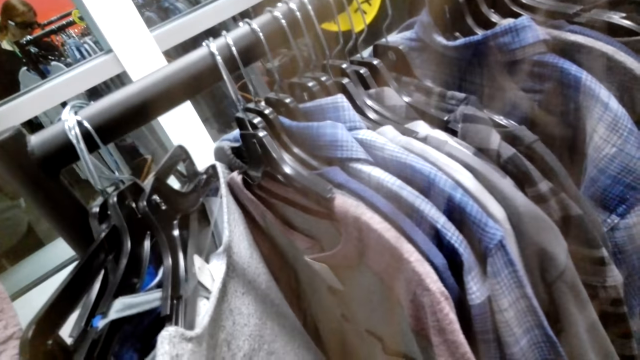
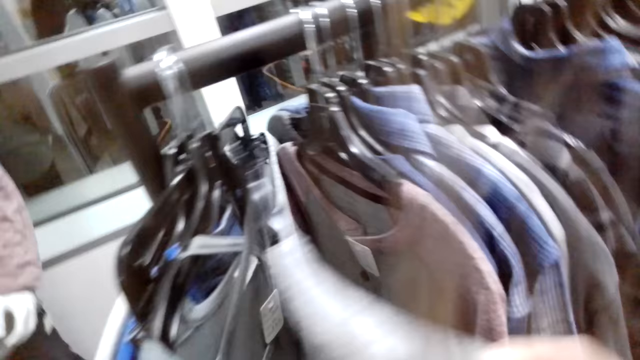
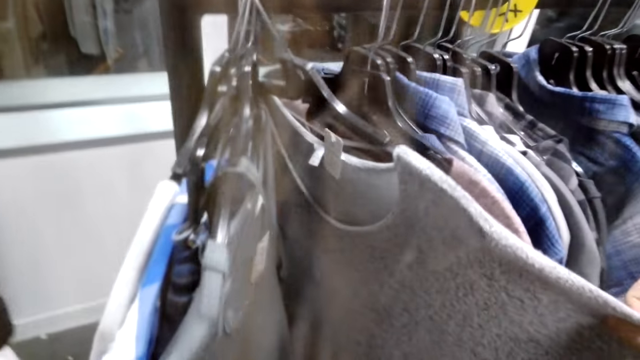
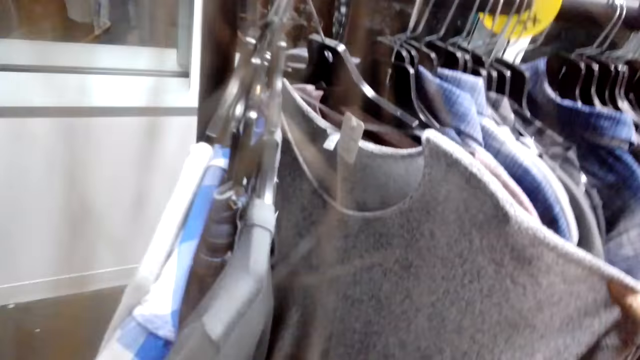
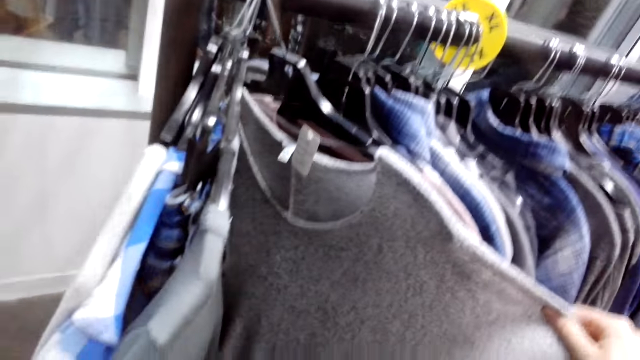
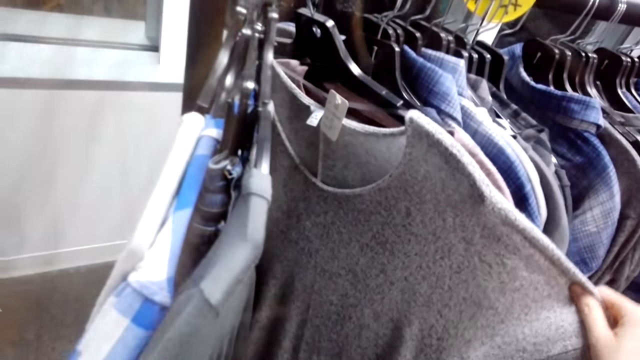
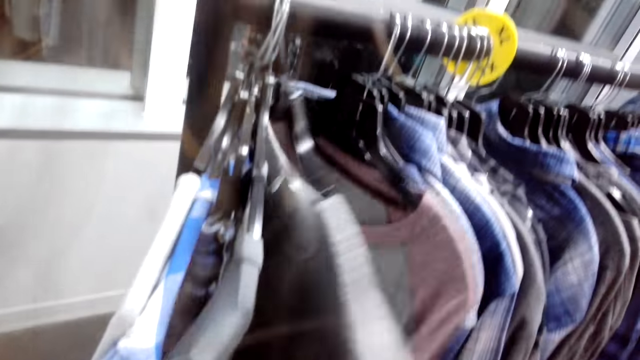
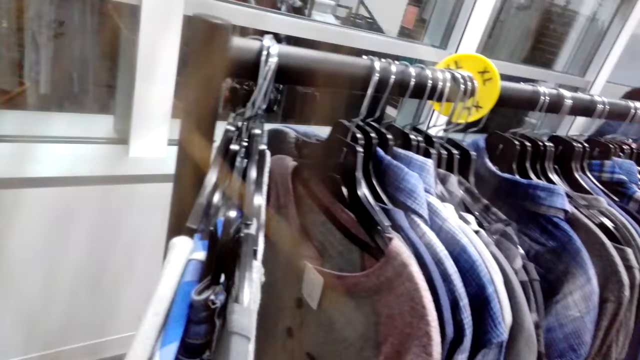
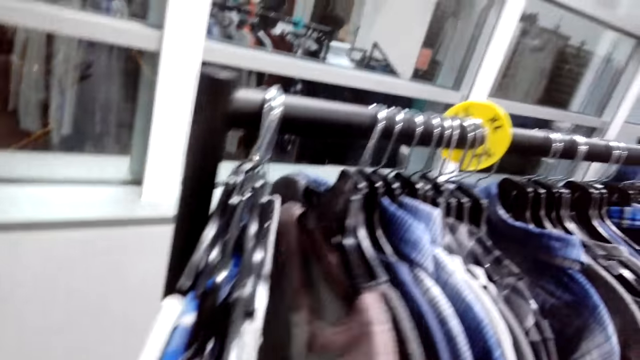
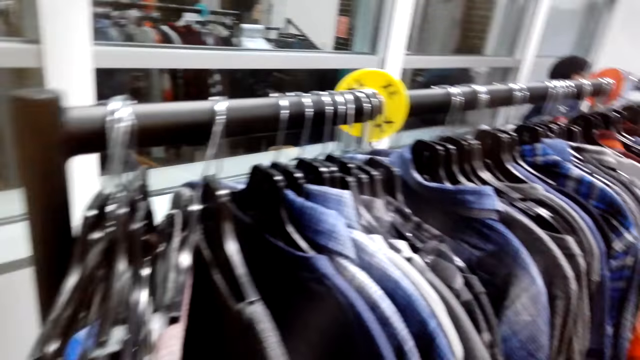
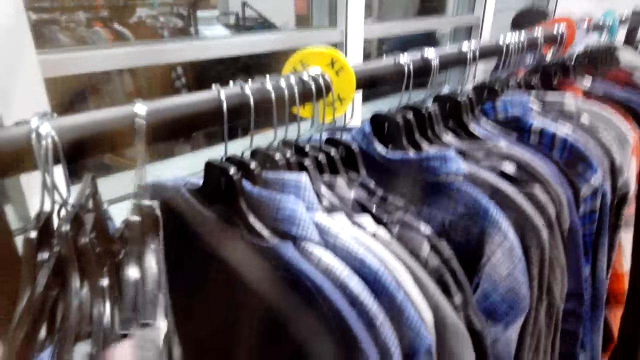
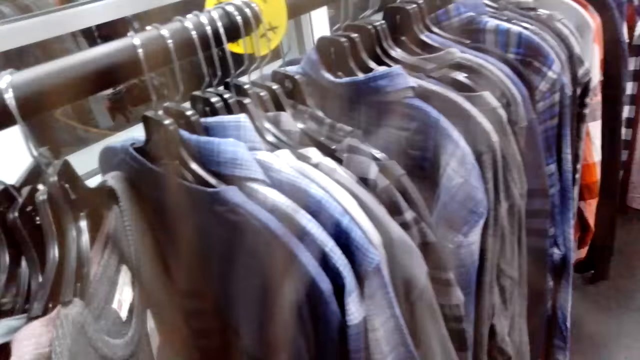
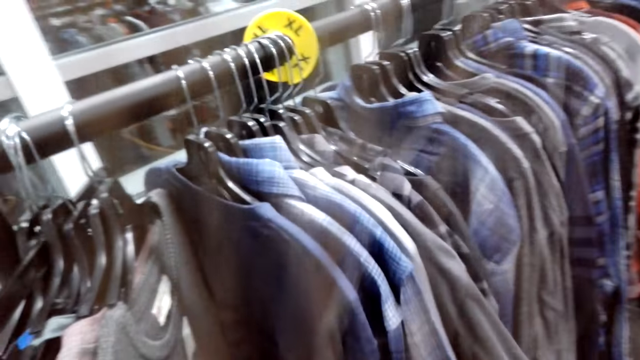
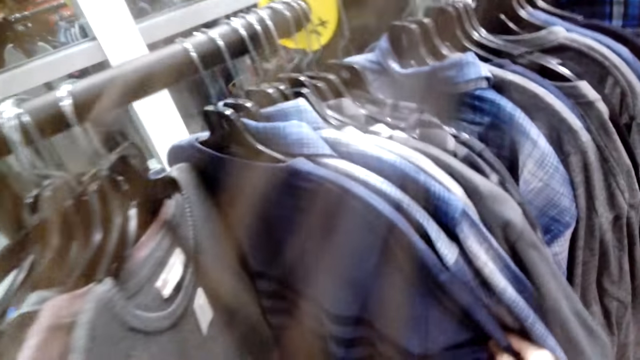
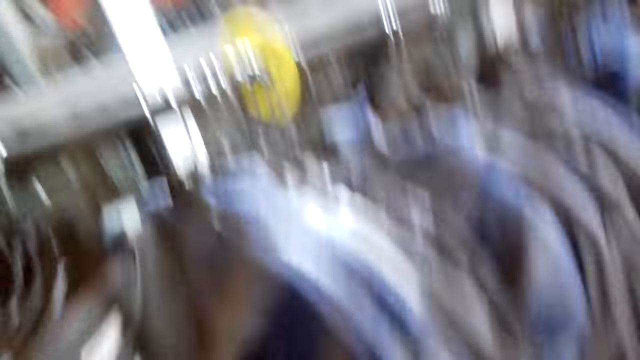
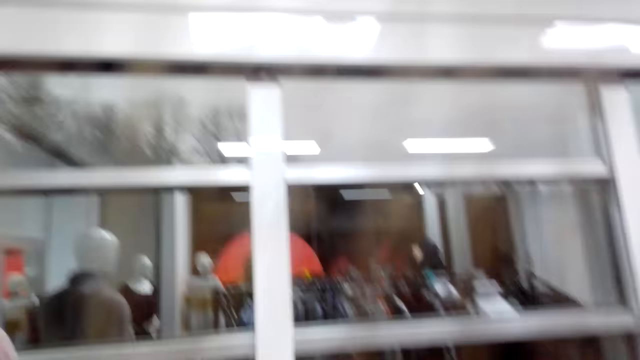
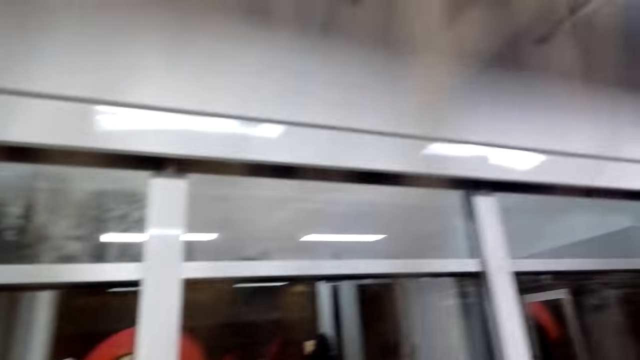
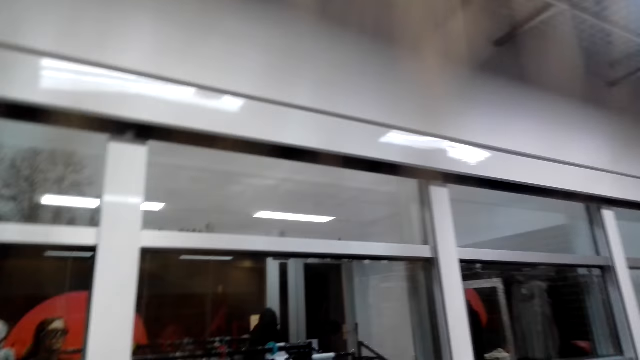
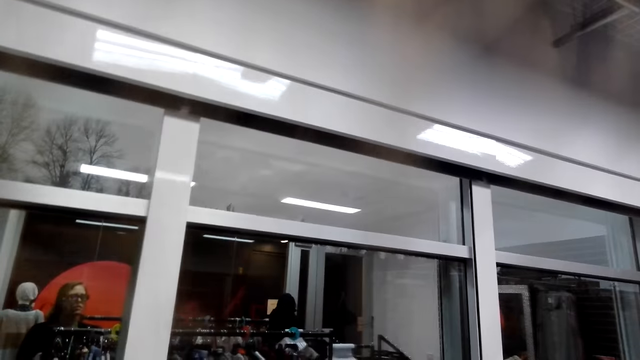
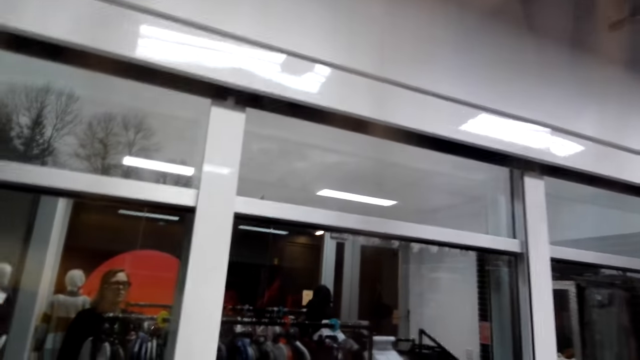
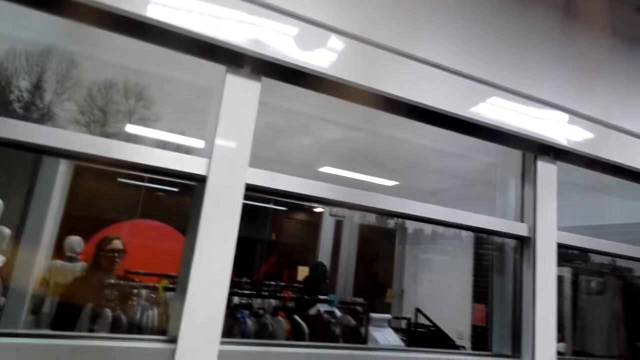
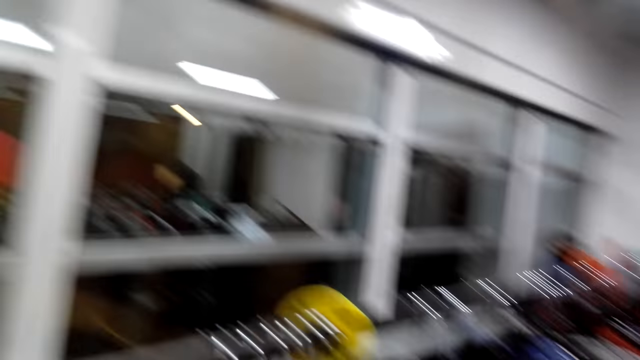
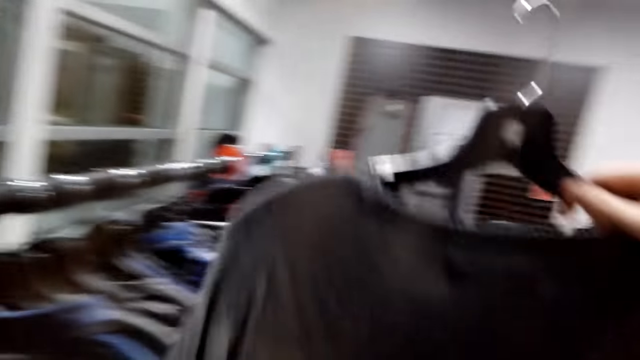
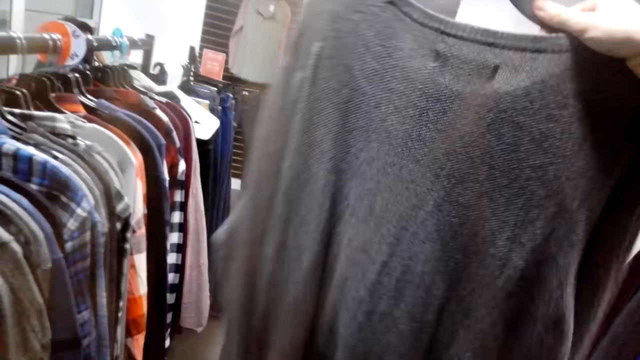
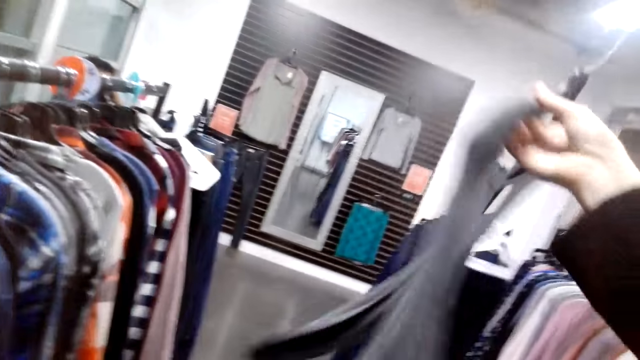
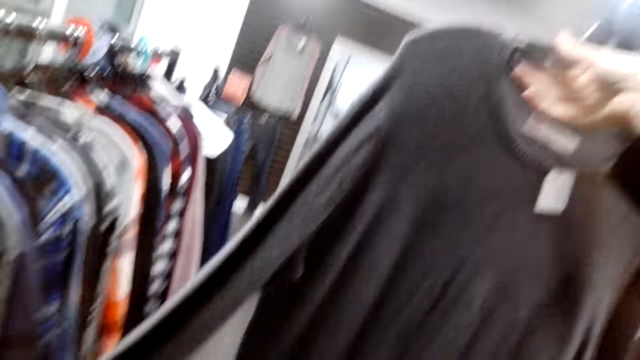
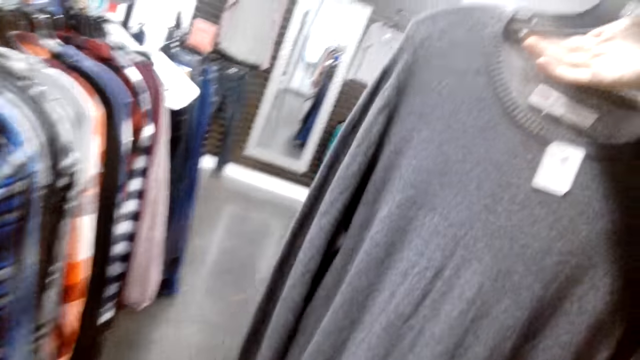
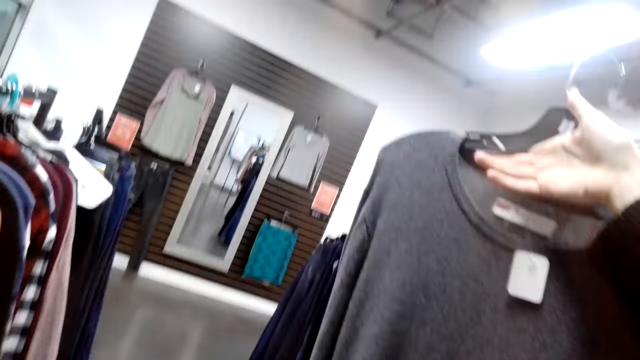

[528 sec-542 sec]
The camera wearer holds clothes on a hanger. They turn to the side. They check on hanged clothes. They take out a sweater. They hold a cloth.

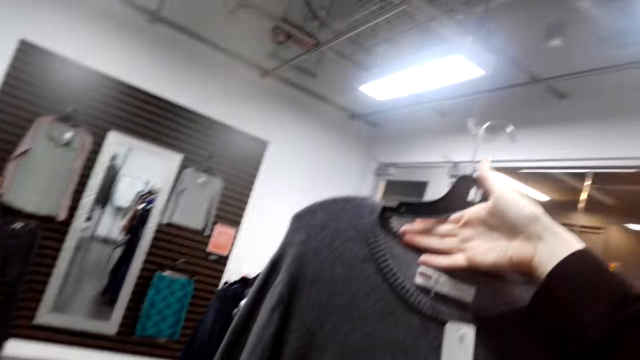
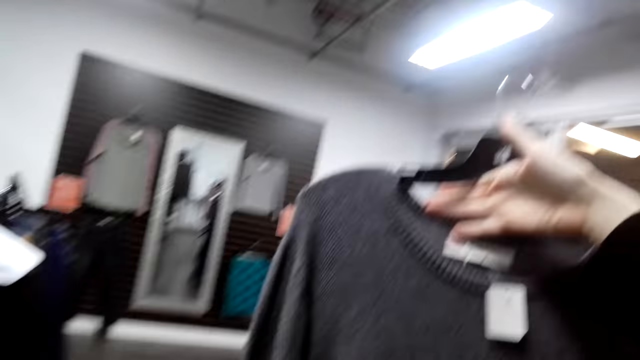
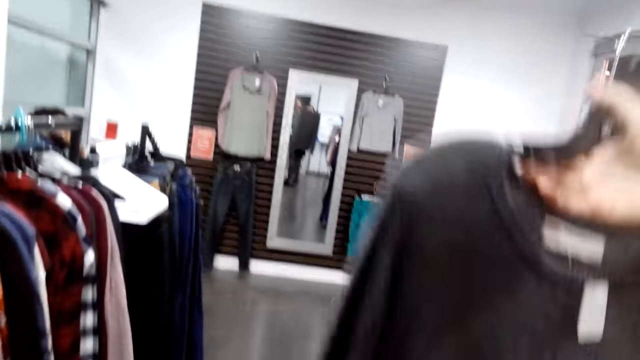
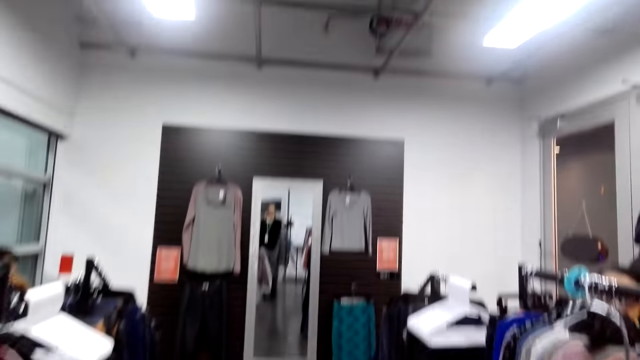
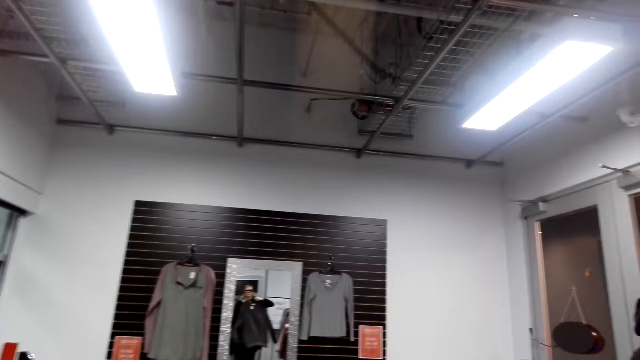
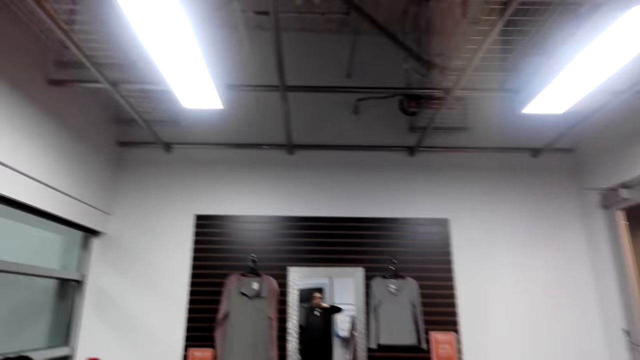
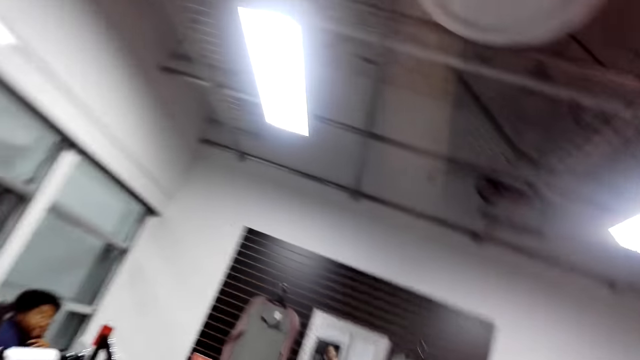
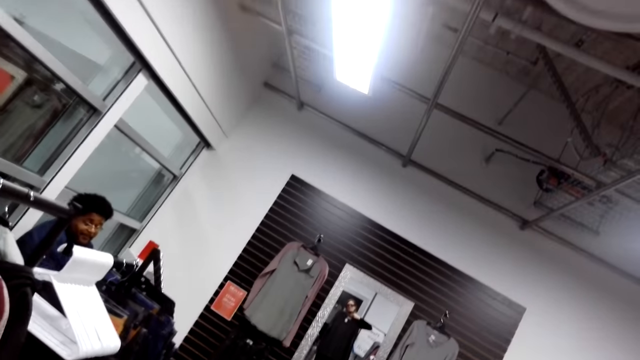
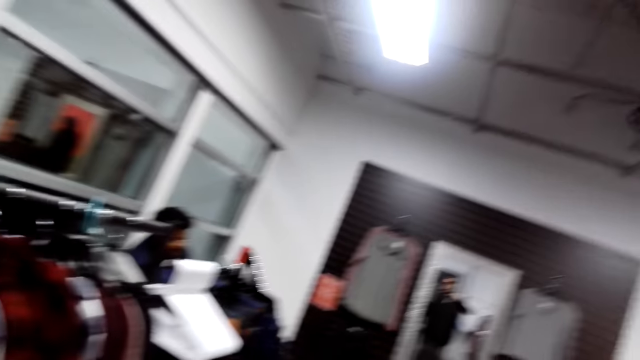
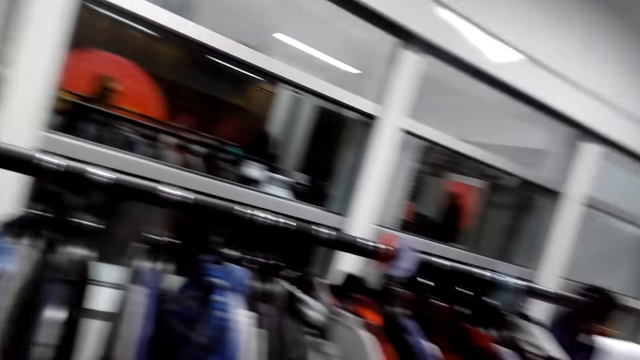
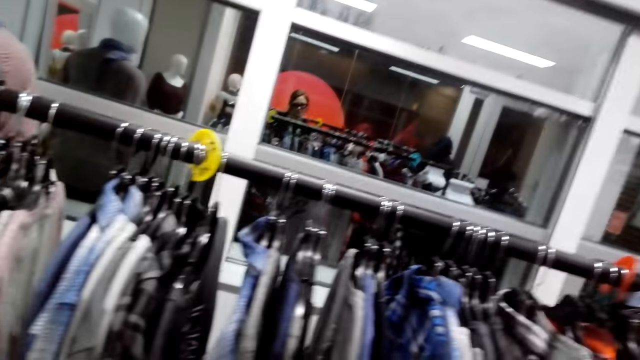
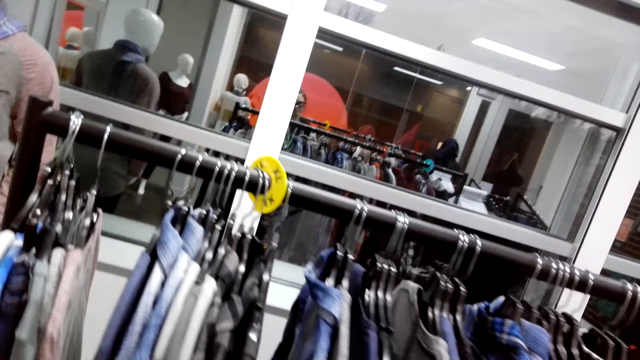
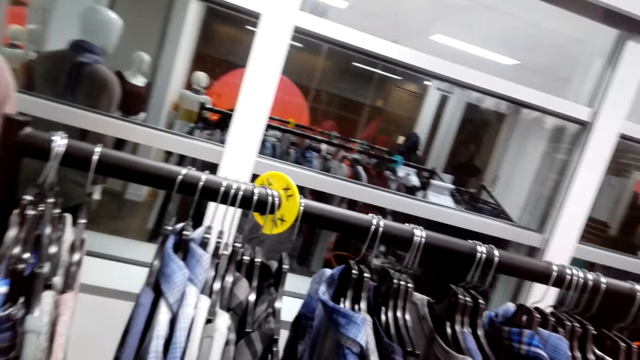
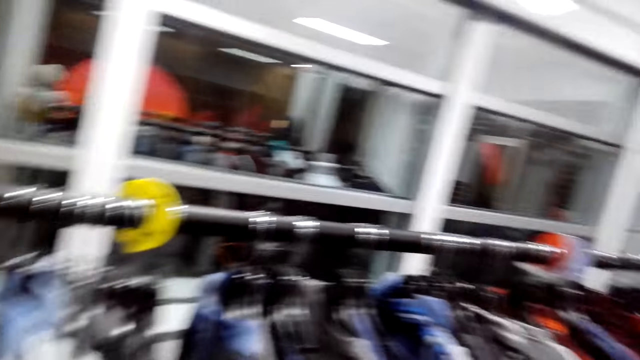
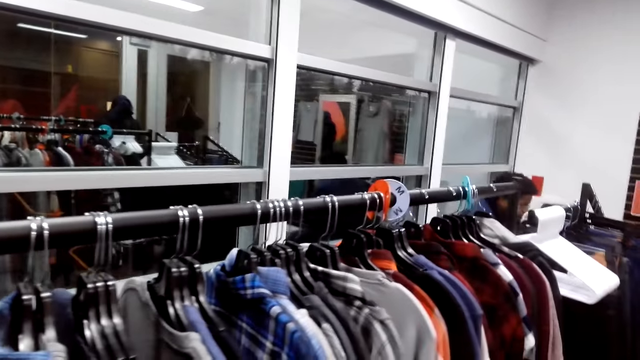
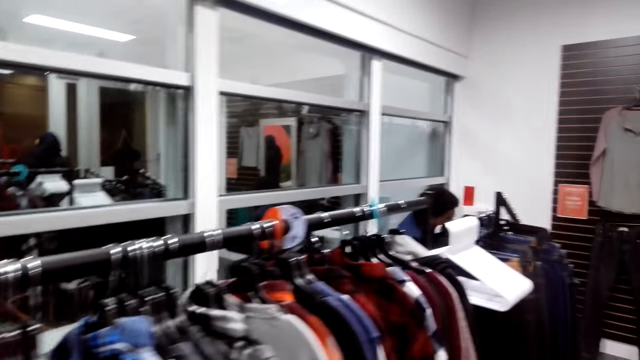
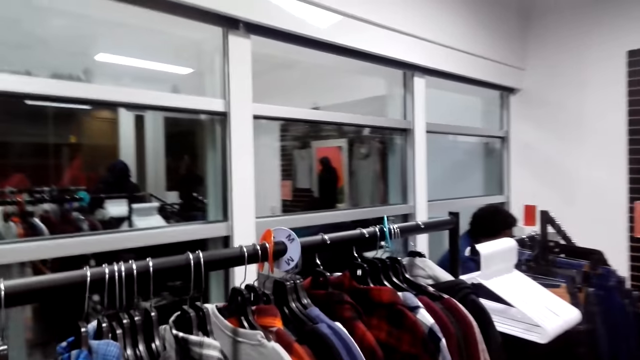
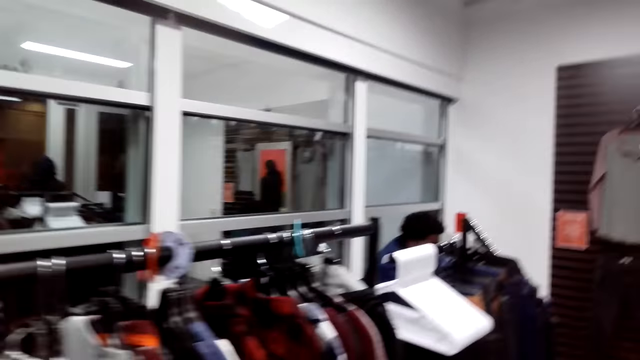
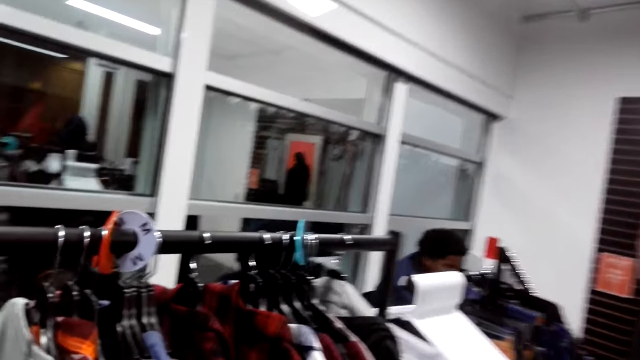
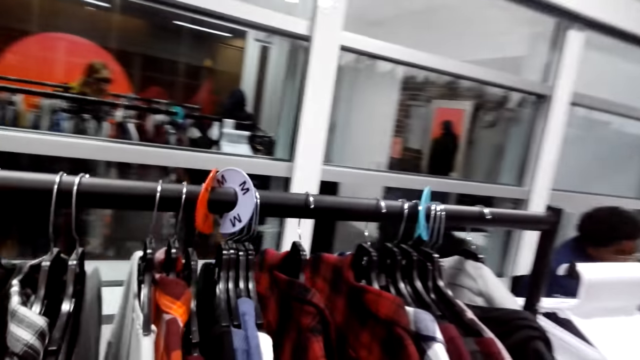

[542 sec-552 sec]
The camera wearer turns to the side. She looks on a sweater in her hand. She holds a cloth. She turns to the side. She walks around.
